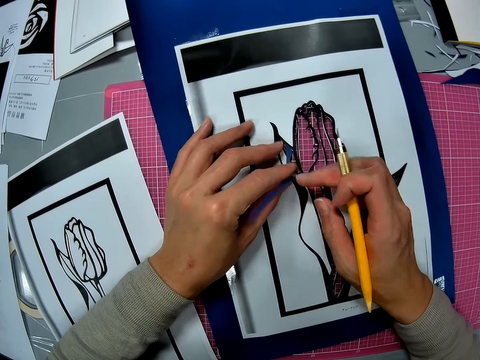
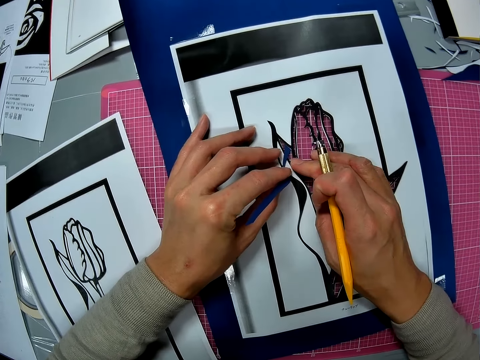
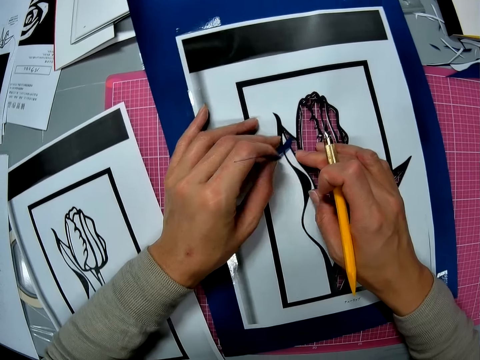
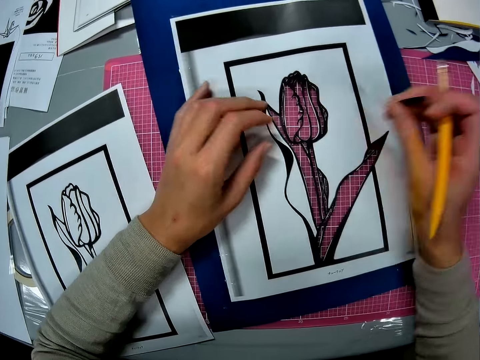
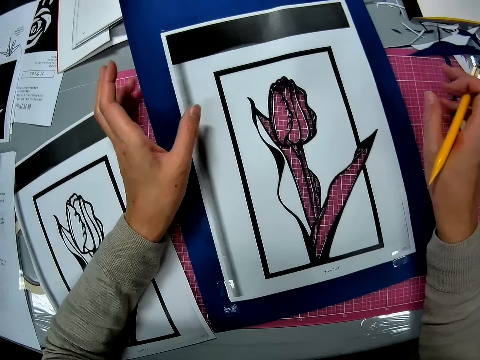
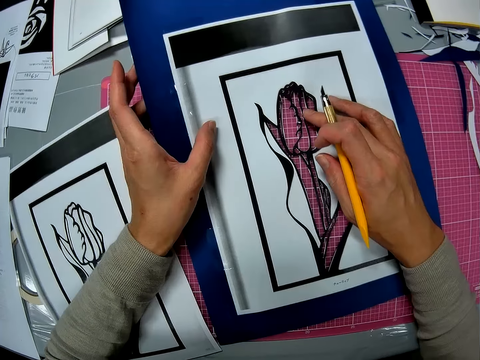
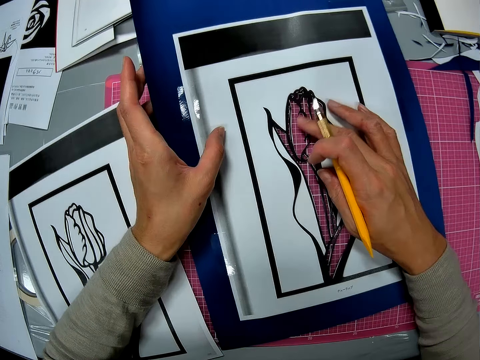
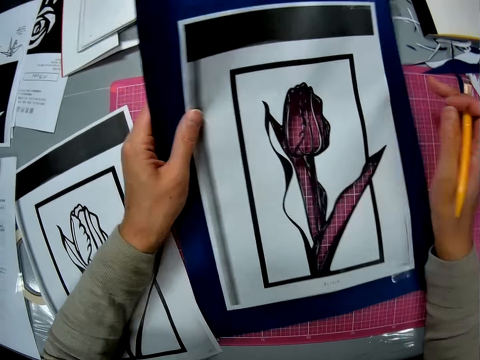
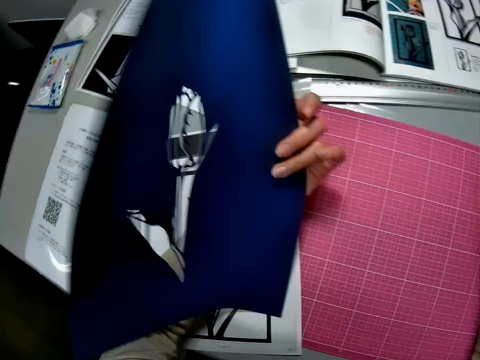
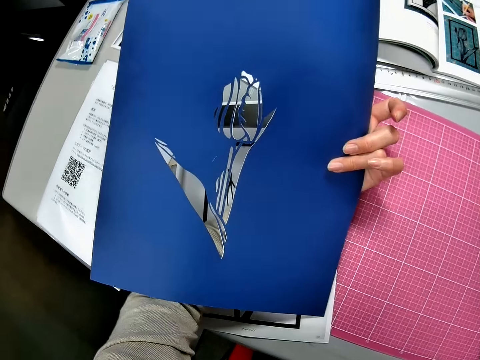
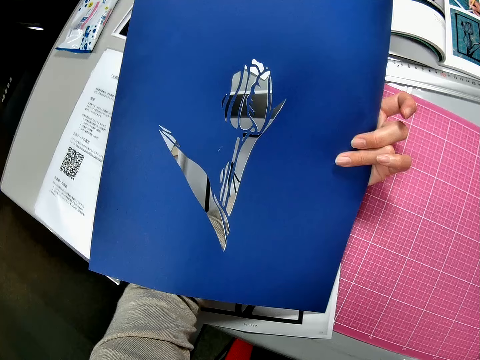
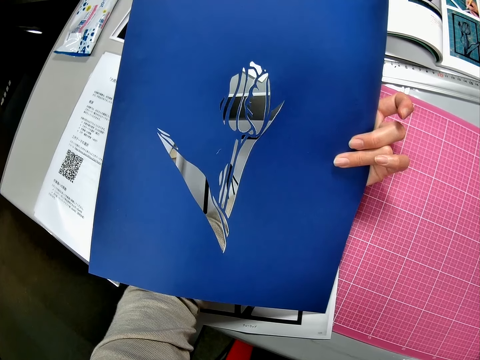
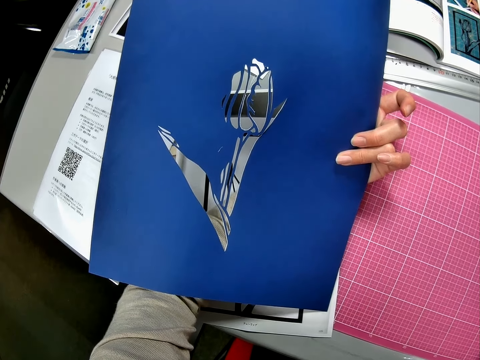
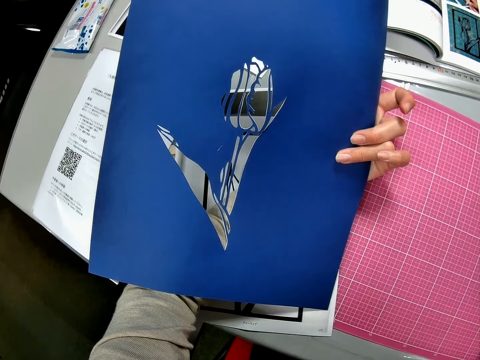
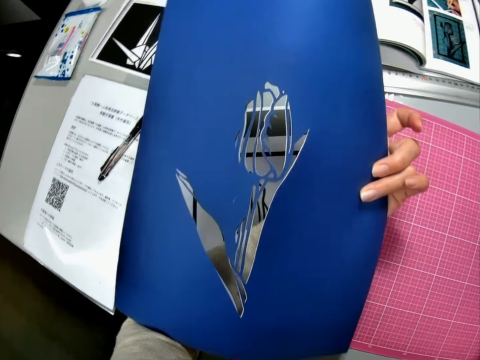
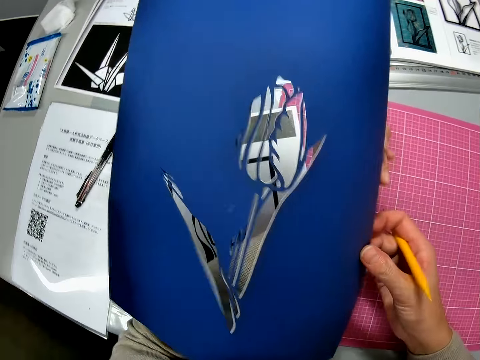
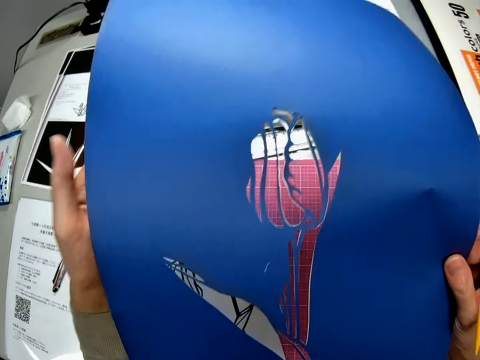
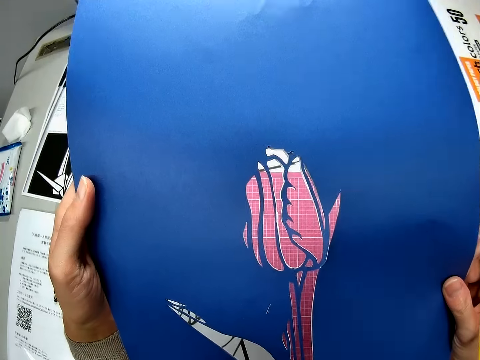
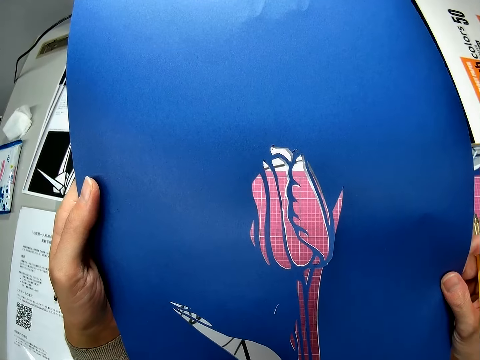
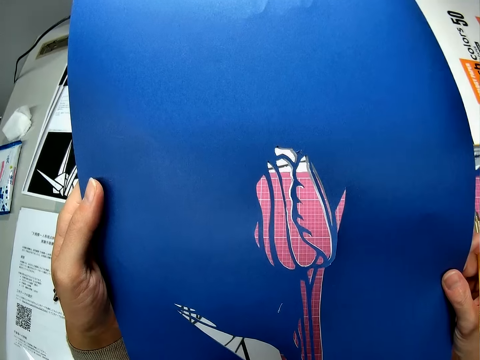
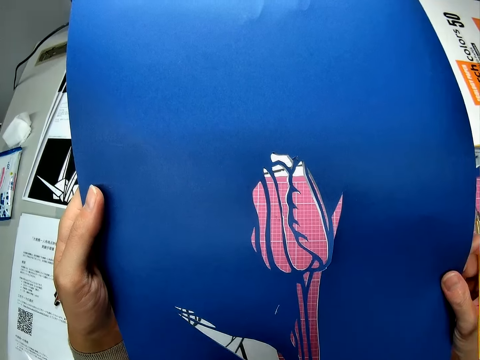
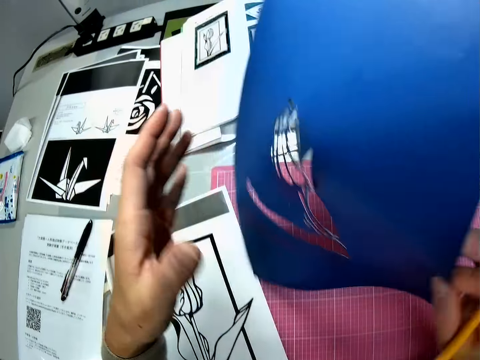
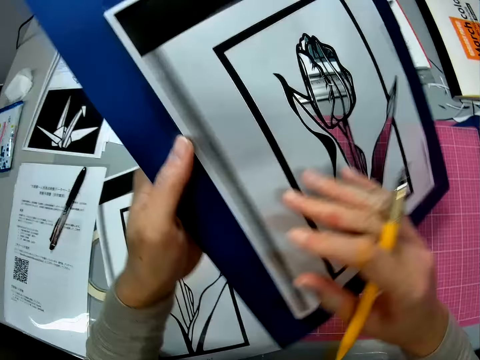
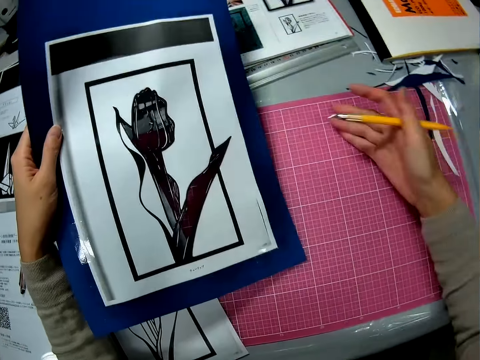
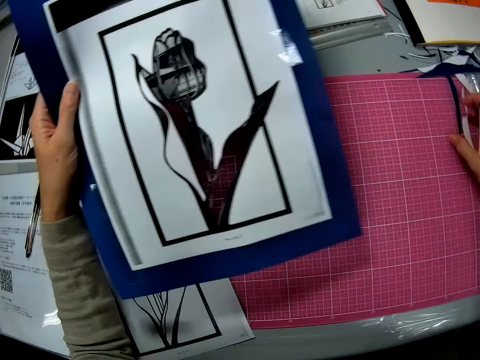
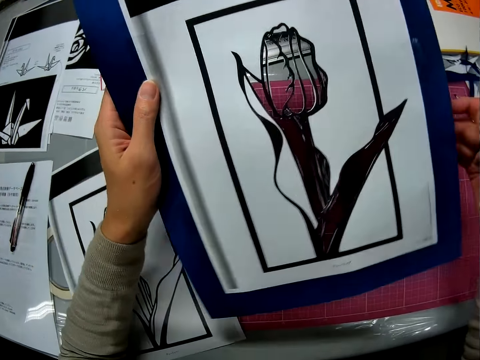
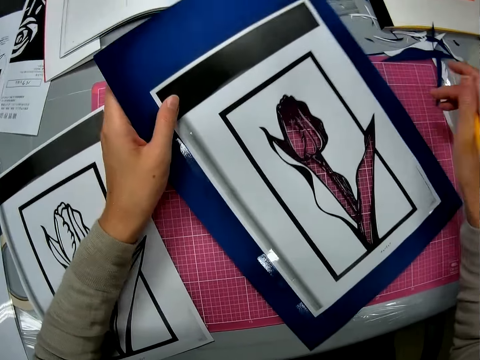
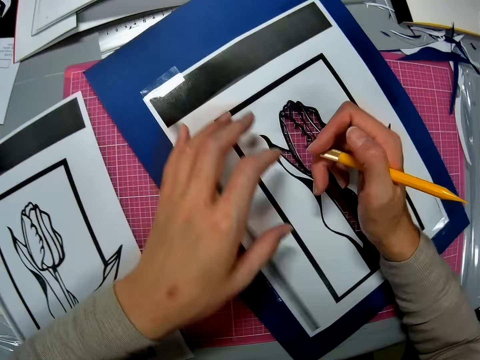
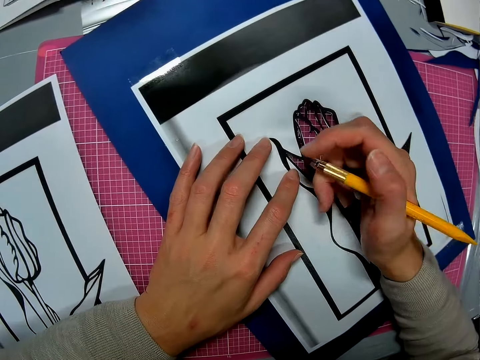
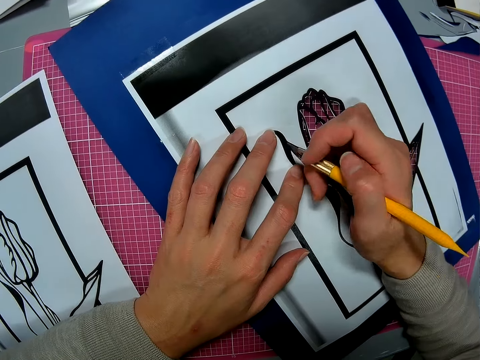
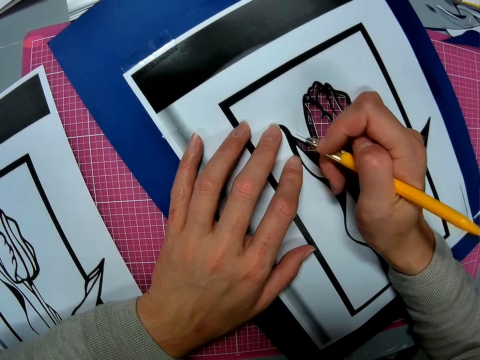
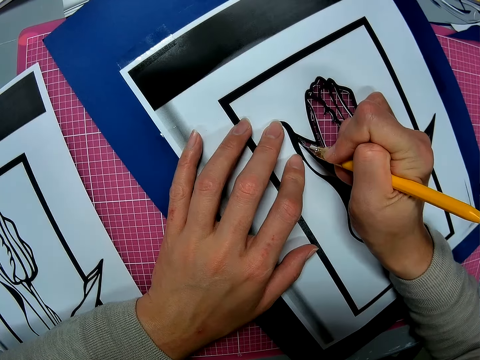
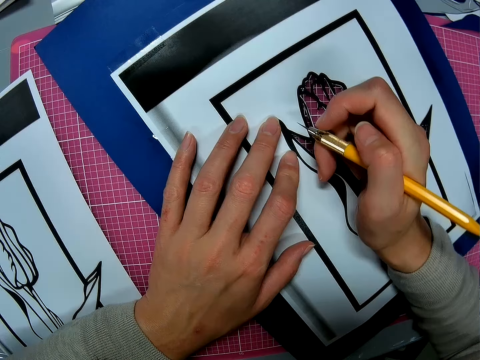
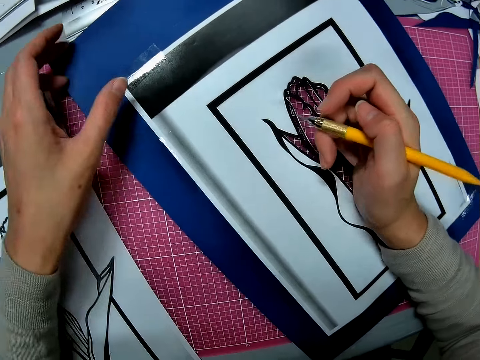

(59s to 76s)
The camera wearer puts a piece of paper down. They turn the art paper. They steer the art paper. They turn the art paper. They put the art paper on the table. They cut the art with a paper cutter knife.

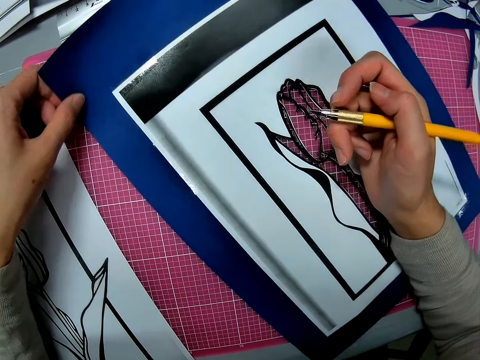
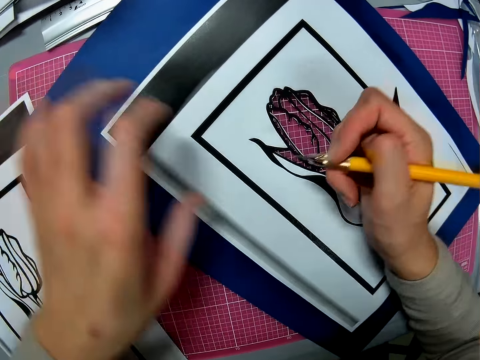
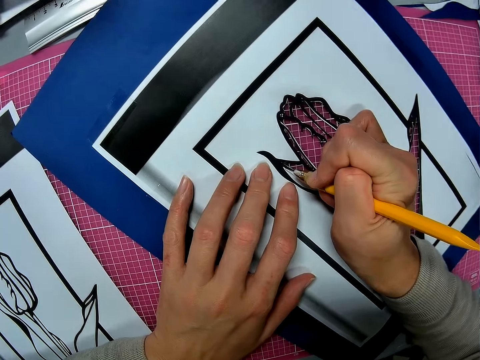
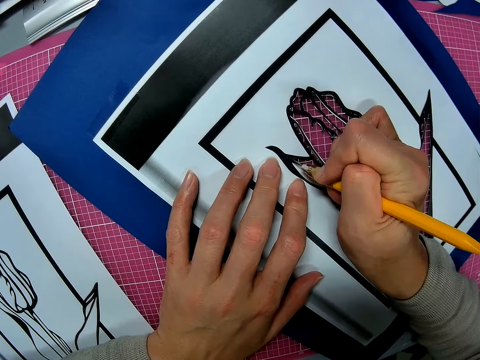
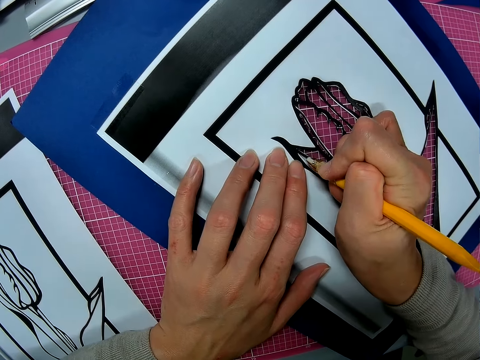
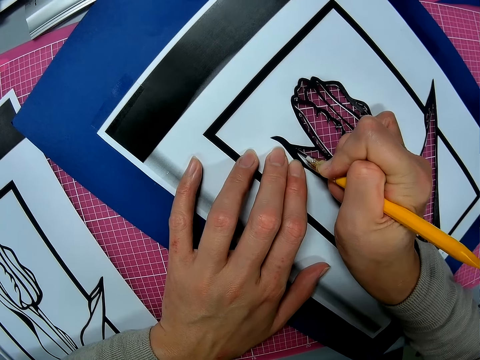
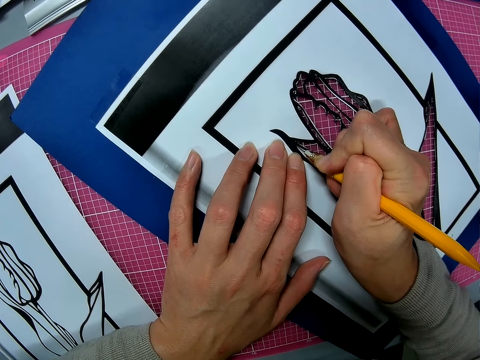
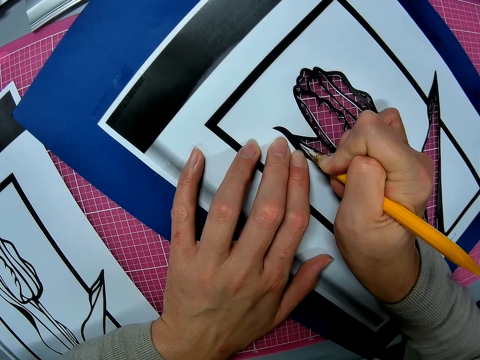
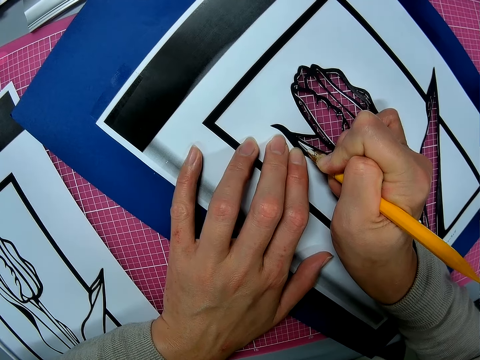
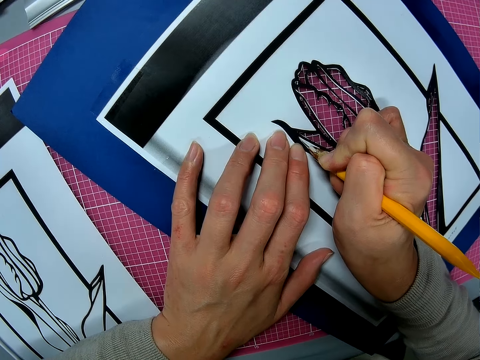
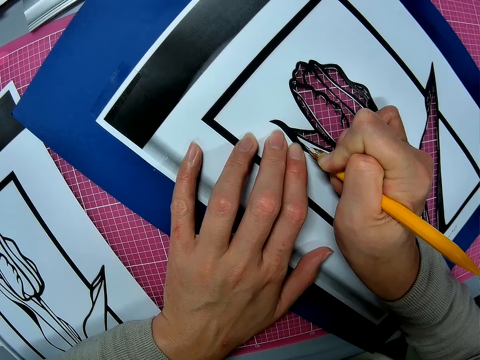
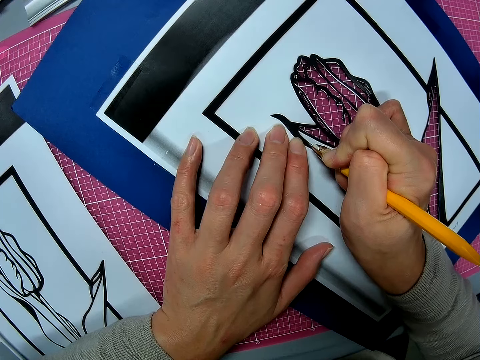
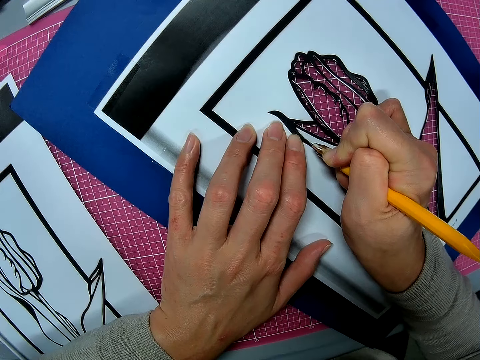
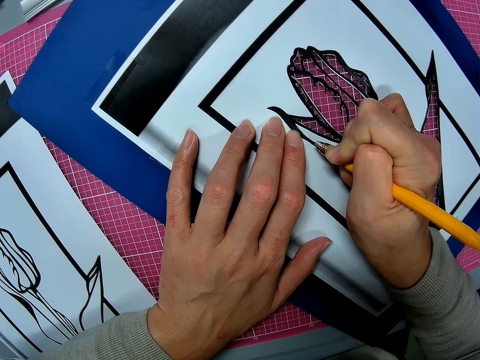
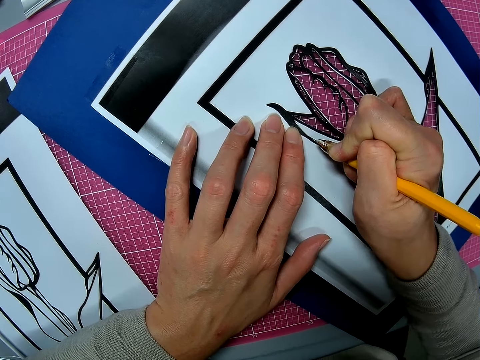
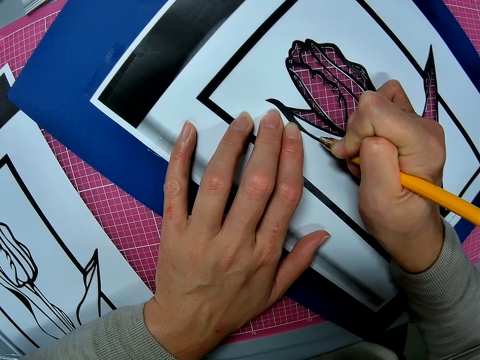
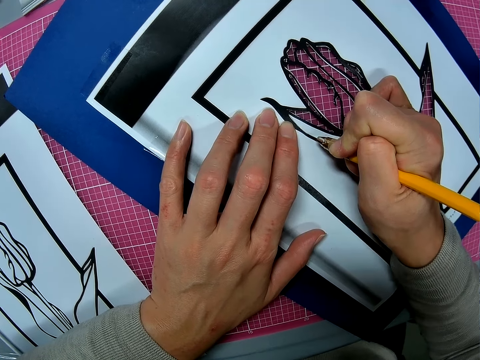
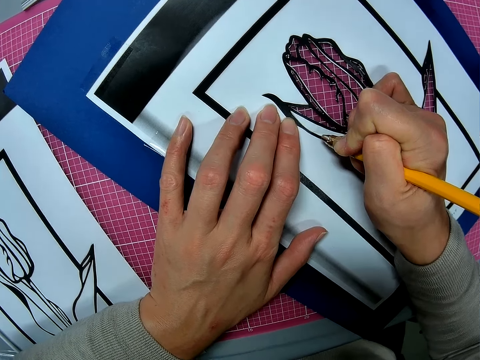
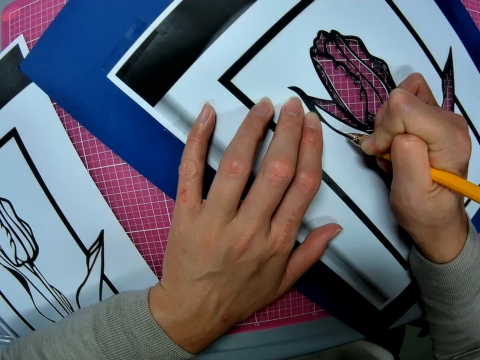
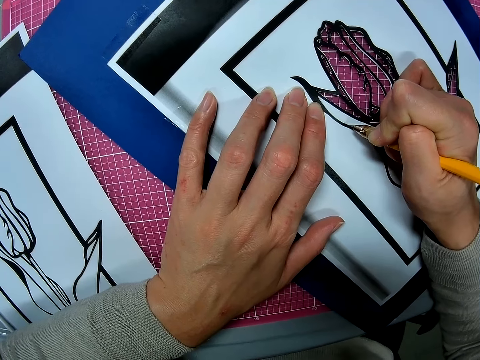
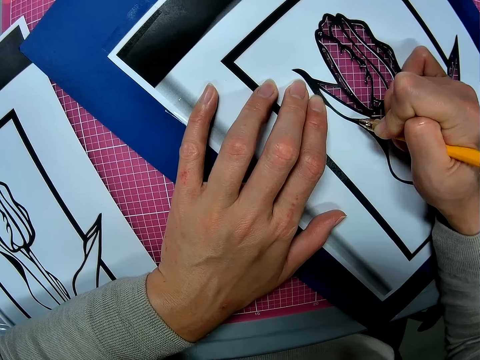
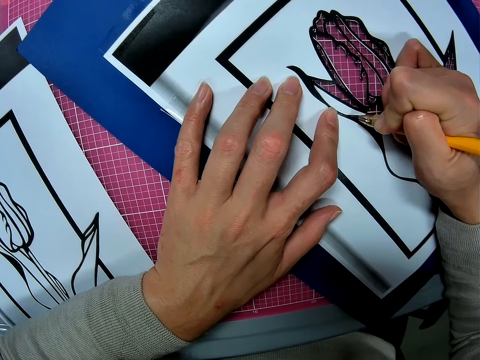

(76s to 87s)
The camera wearer cuts the paper.
